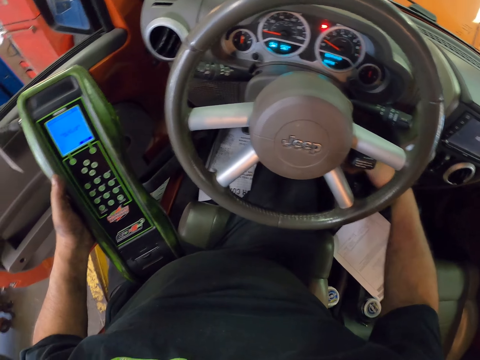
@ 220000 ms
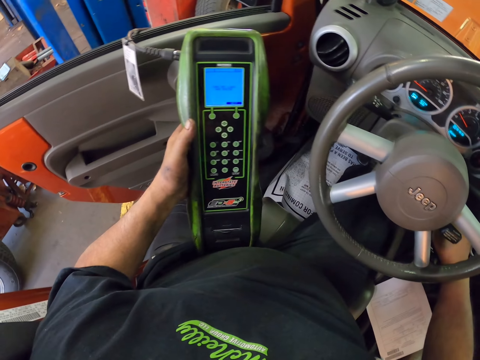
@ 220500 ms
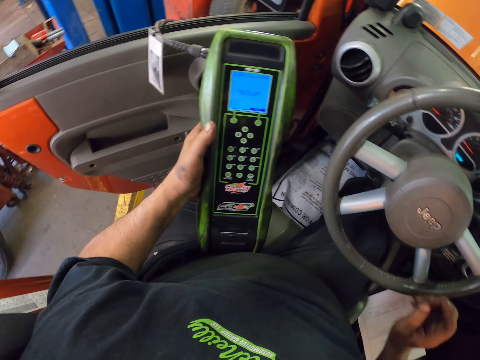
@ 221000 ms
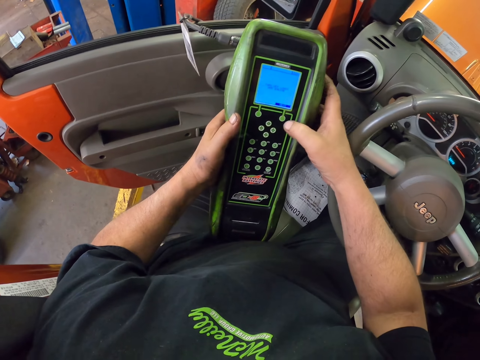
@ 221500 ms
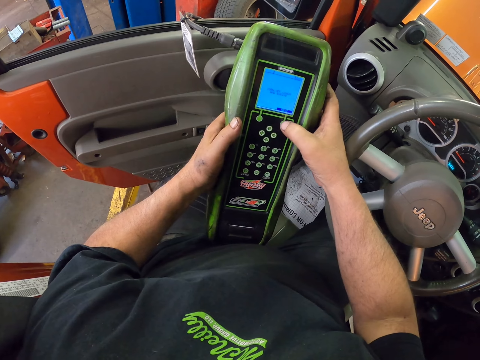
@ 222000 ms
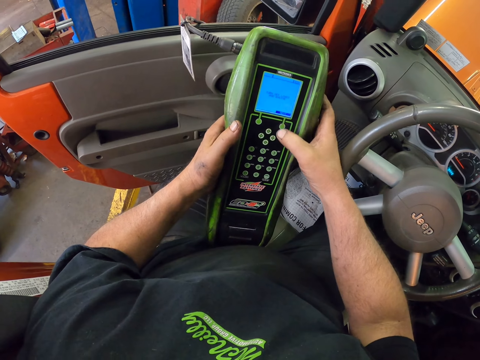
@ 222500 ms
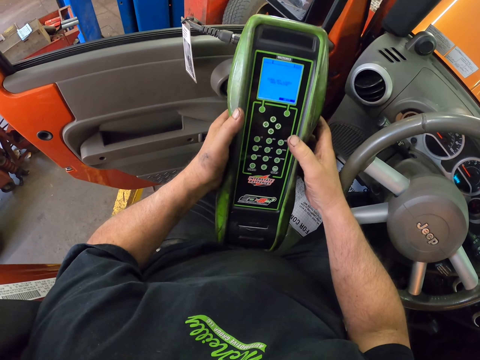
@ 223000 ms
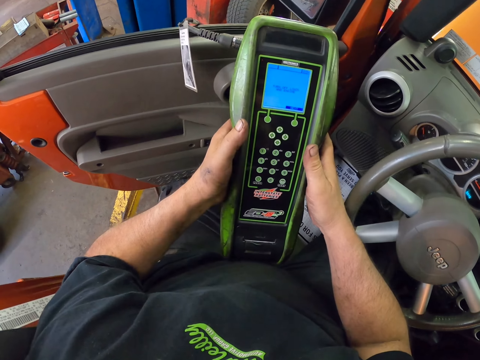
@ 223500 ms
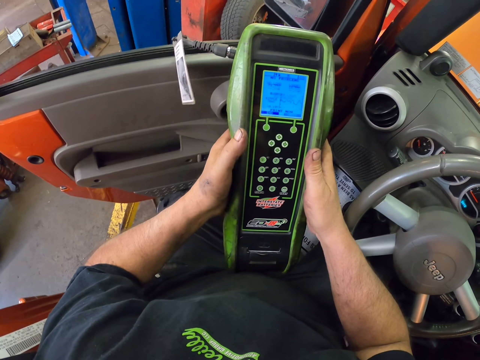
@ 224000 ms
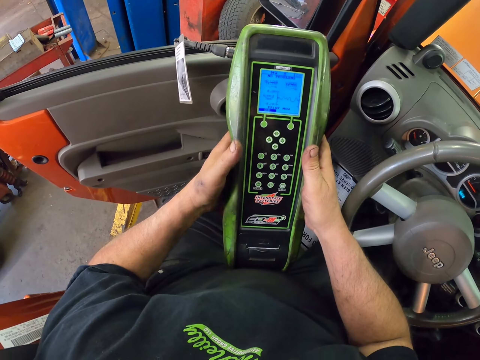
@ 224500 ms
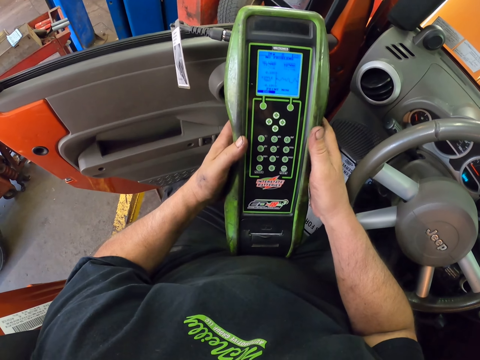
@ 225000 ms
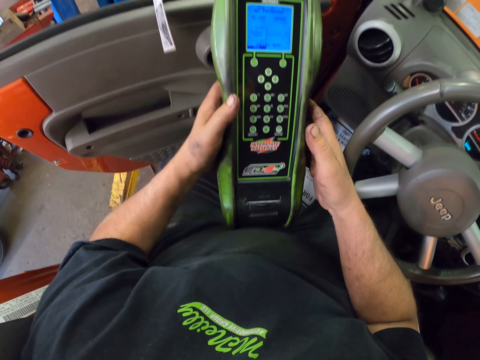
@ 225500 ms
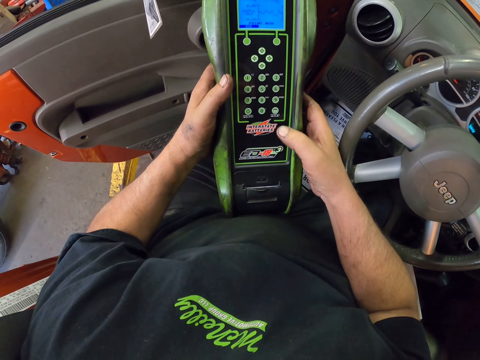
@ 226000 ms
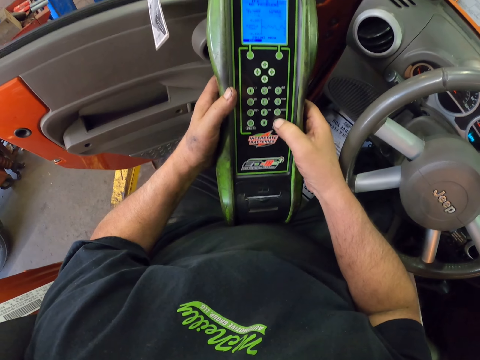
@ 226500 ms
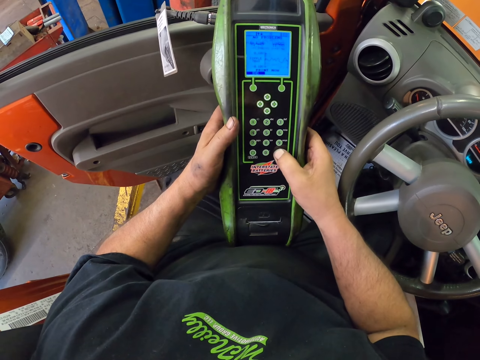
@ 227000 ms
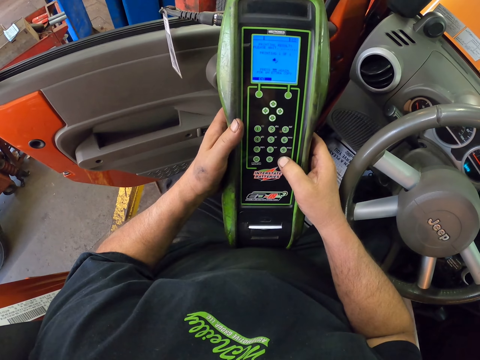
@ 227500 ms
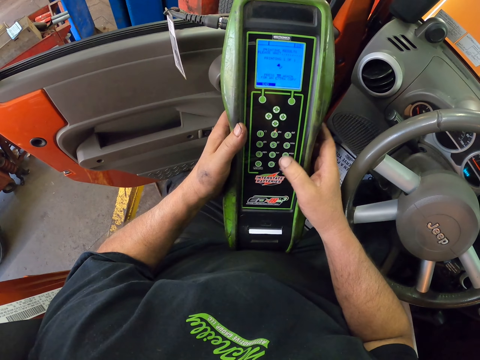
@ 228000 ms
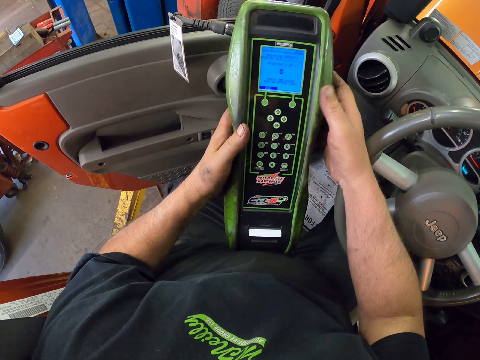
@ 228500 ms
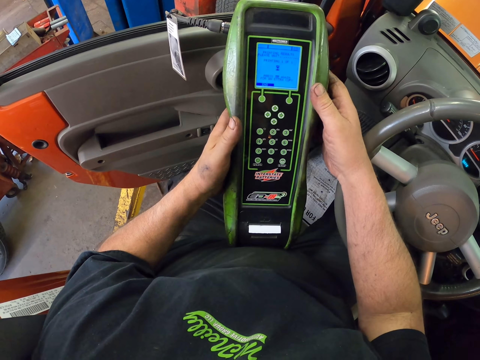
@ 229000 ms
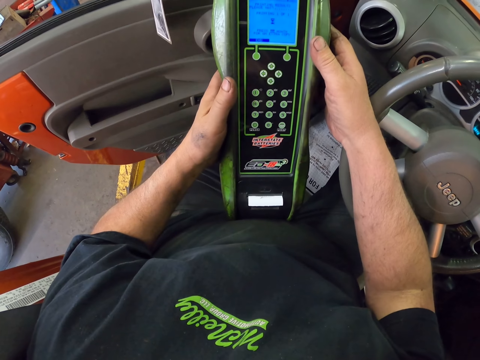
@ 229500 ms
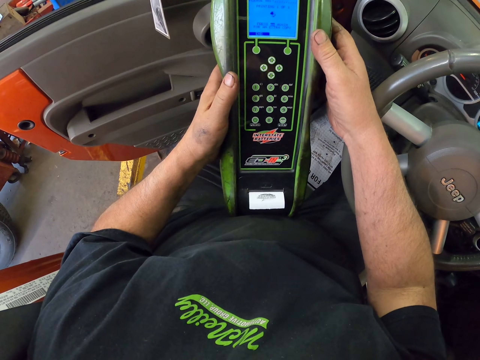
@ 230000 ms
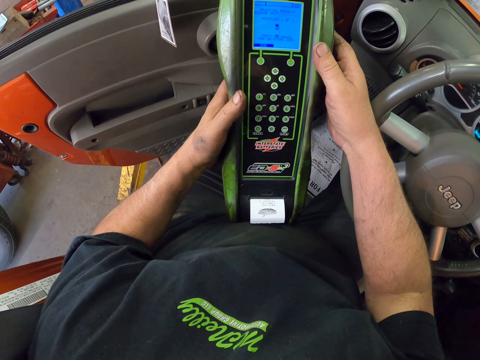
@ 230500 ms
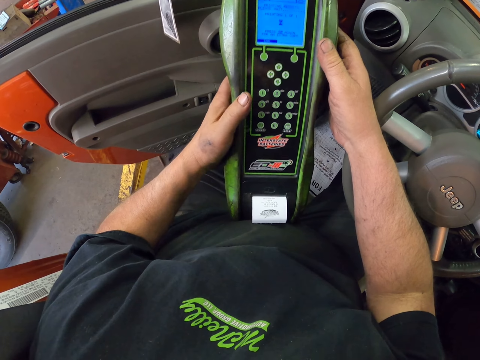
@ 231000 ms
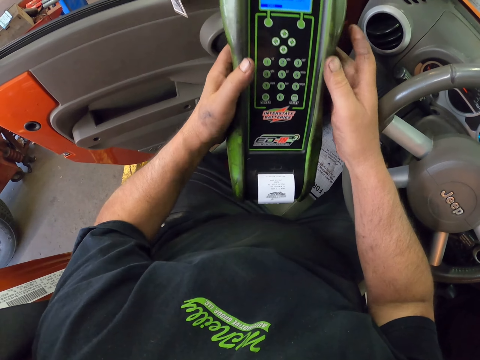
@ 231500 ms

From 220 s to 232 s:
The camera wearer dials the diagnostic.

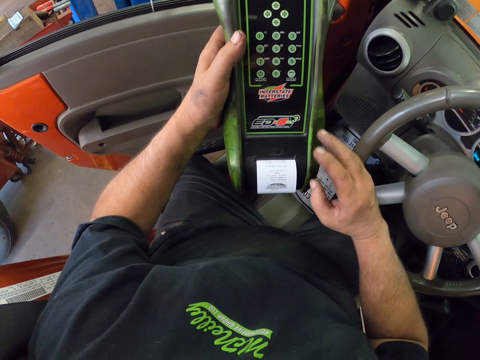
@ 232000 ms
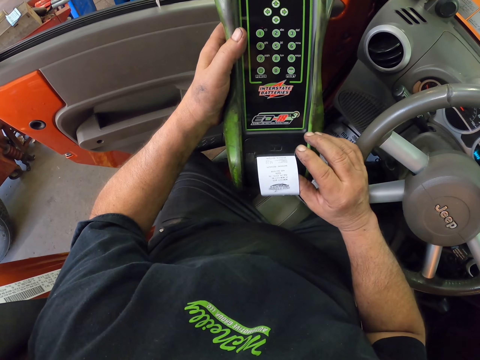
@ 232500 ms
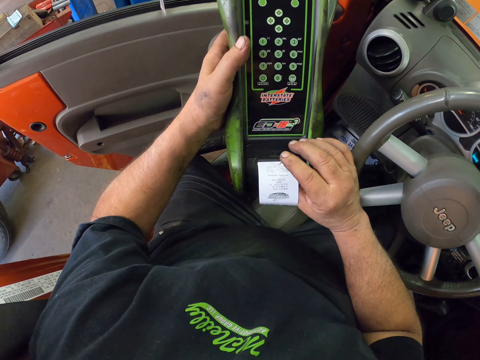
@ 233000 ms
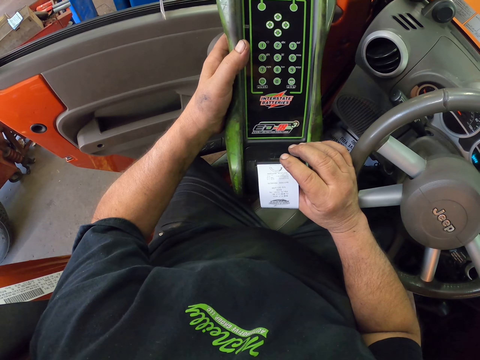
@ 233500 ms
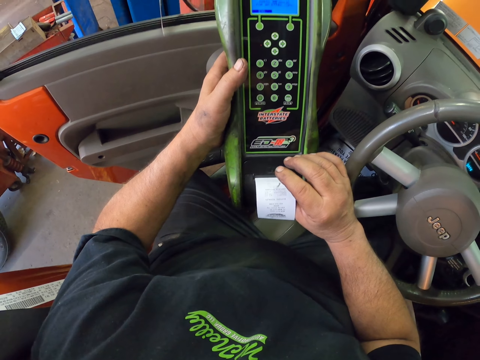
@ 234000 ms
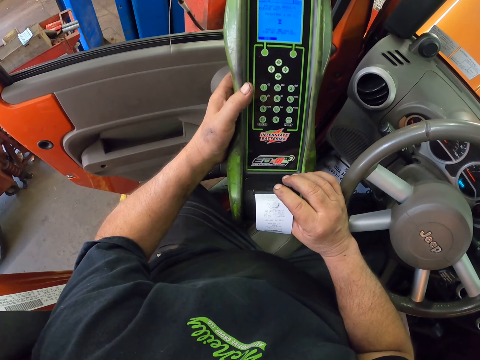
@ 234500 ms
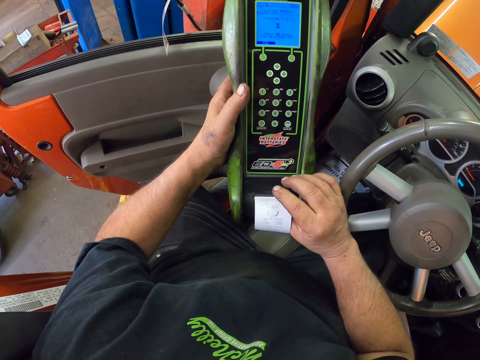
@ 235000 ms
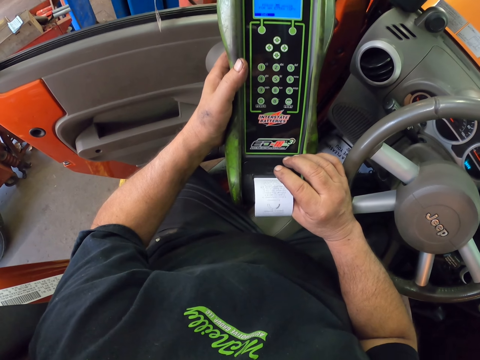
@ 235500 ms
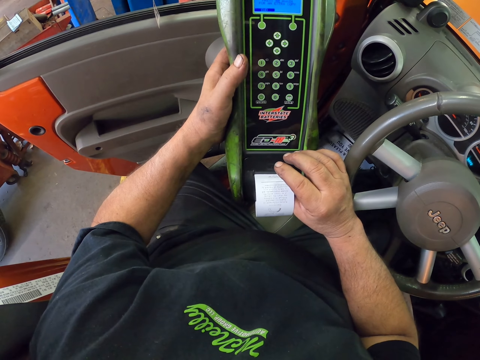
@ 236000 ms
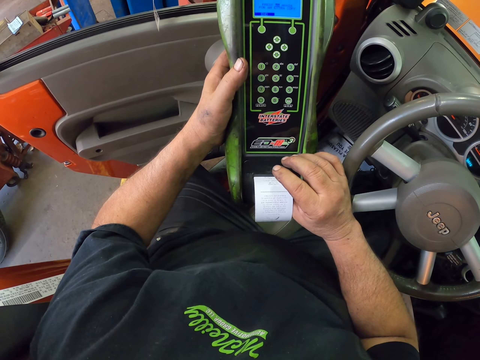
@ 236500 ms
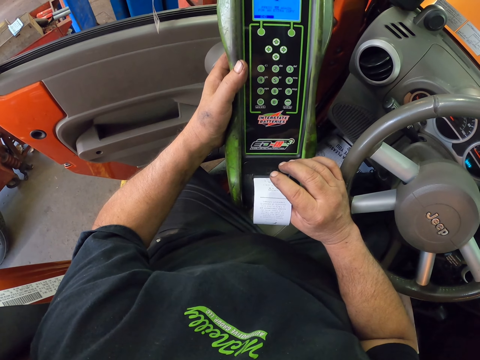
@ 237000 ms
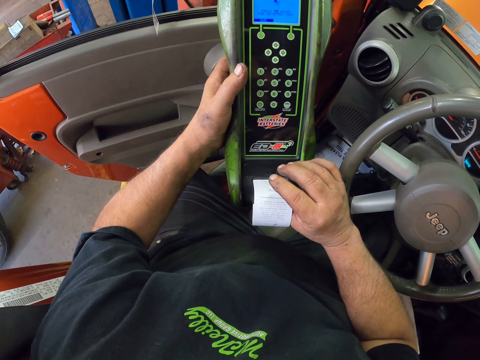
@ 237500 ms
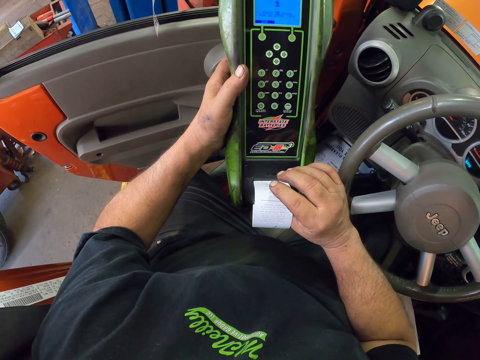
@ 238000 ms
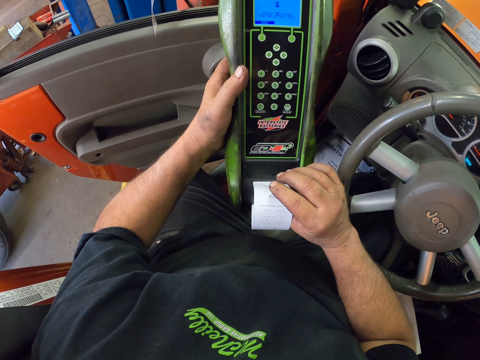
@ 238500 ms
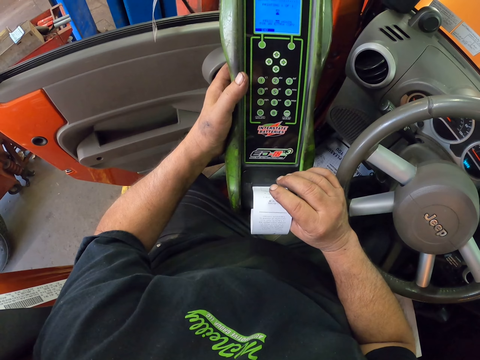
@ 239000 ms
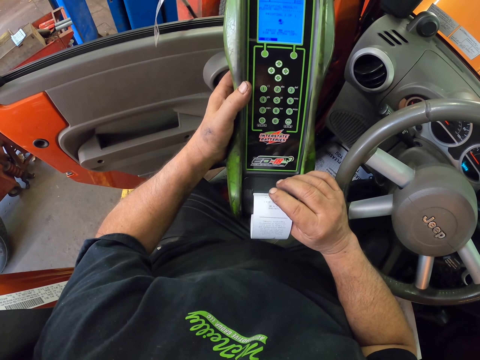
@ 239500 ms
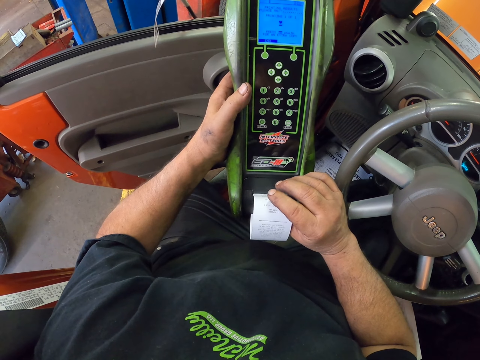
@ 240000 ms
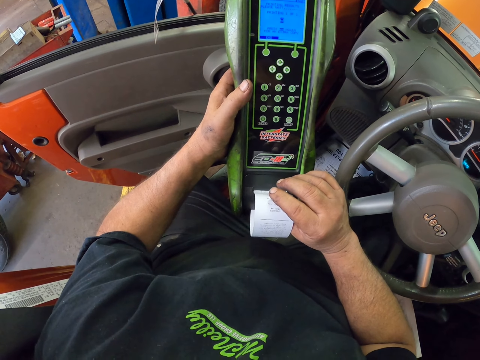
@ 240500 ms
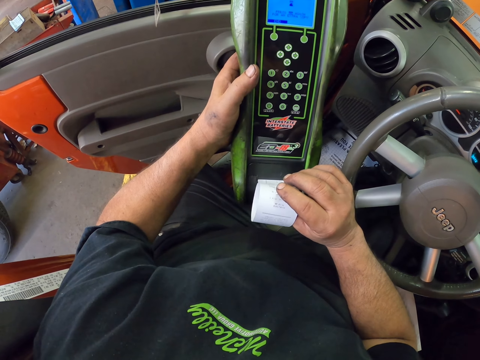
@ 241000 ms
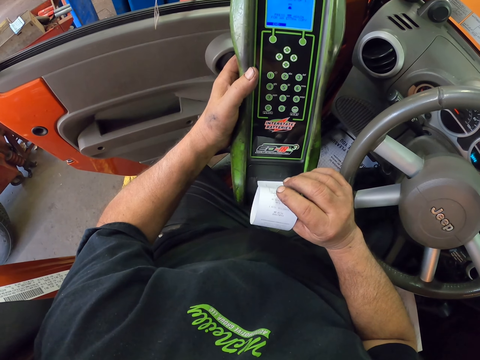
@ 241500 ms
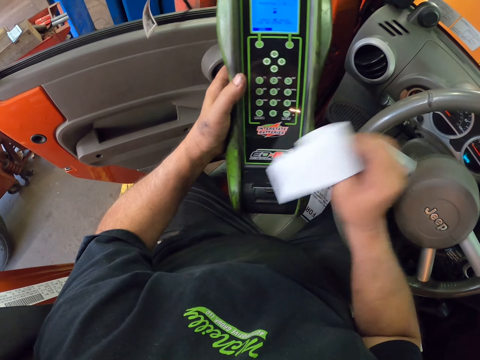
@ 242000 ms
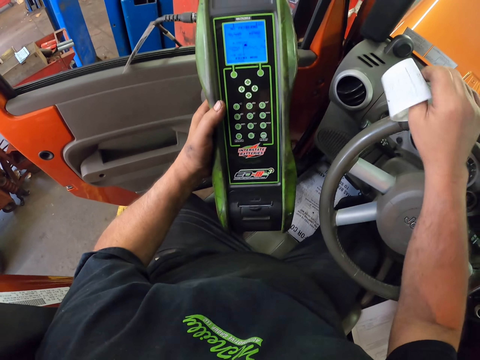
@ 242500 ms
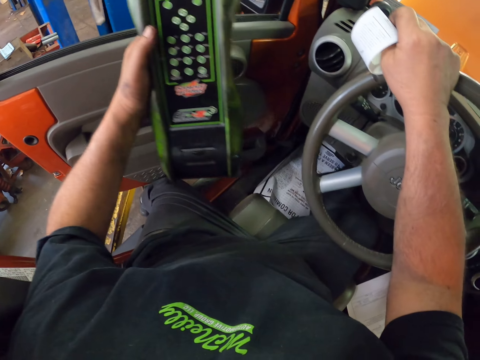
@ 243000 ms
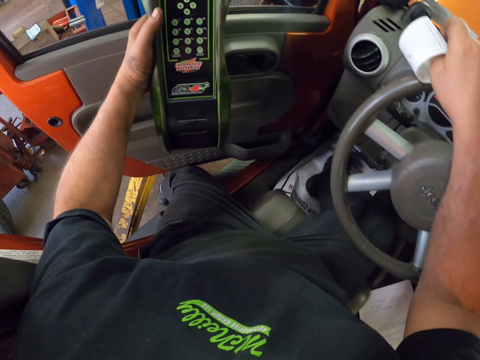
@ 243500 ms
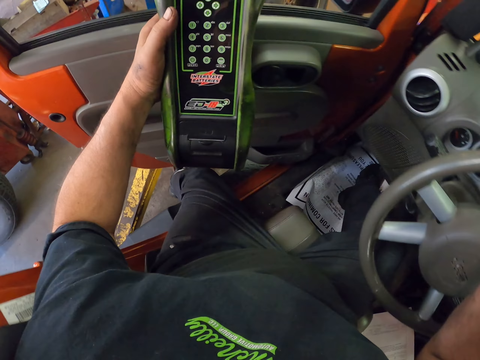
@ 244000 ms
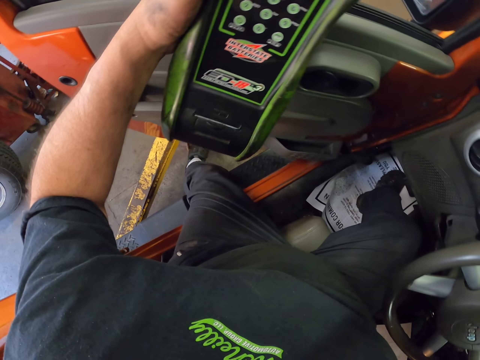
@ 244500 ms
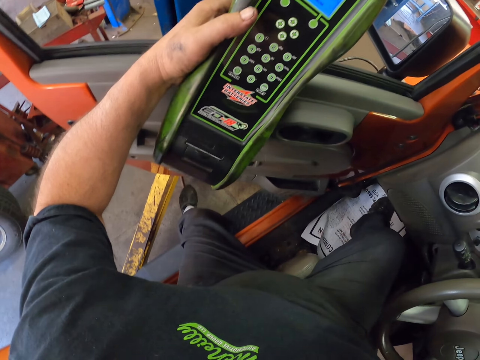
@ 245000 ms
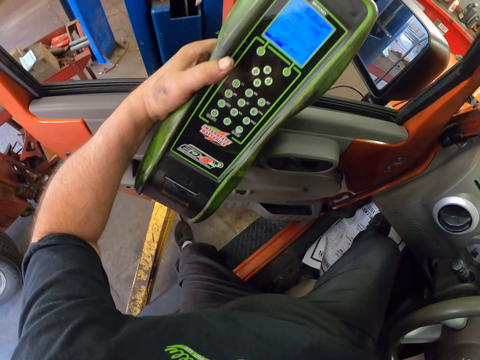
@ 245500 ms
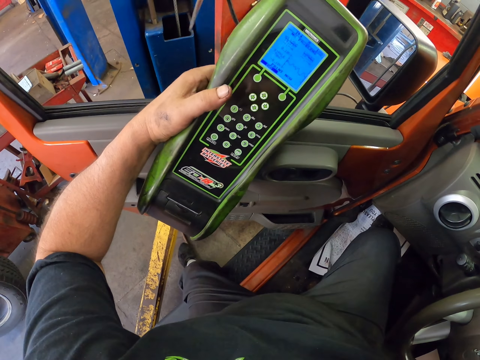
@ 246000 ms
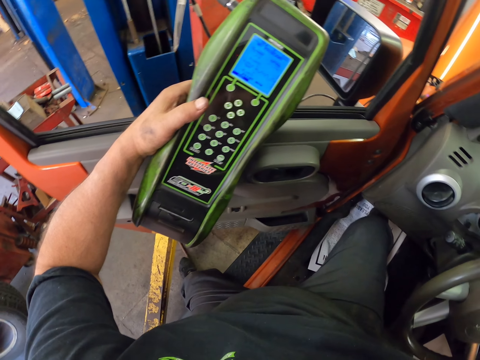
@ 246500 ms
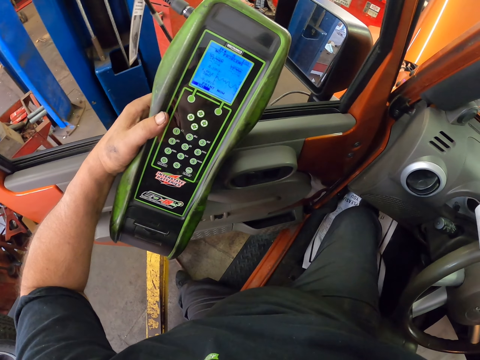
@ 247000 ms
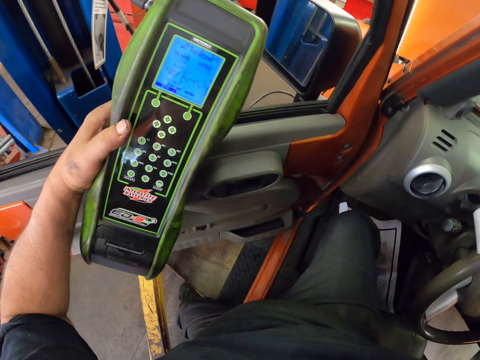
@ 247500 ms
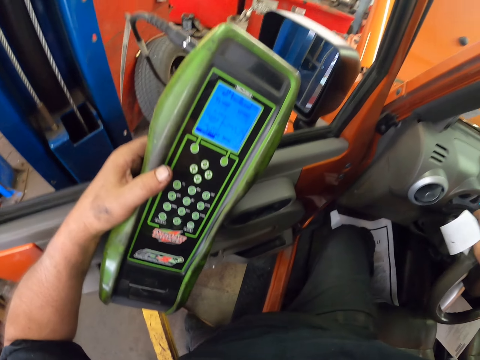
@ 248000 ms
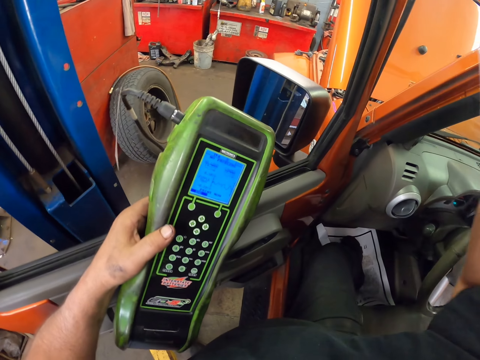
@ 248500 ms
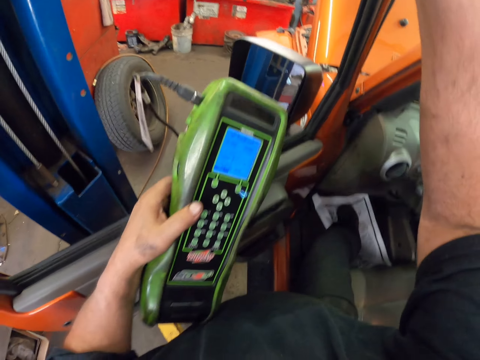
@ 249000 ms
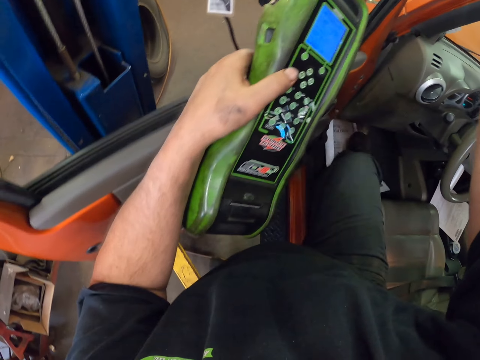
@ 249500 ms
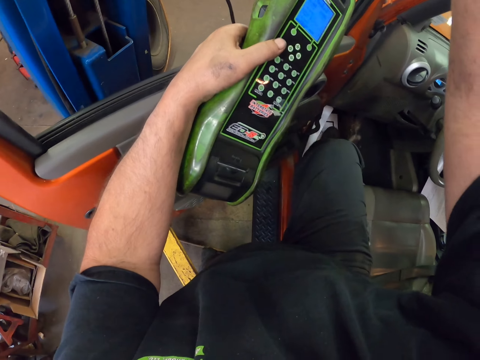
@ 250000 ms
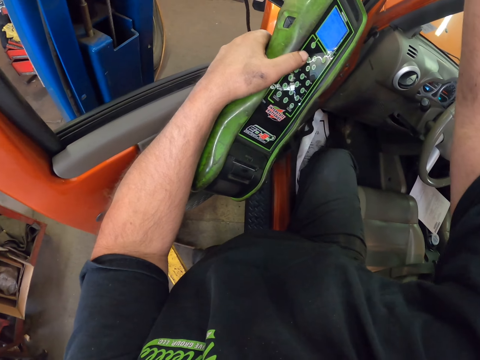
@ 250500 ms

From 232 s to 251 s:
The camera wearer holds a receipt. They walk out of the vehicle.
